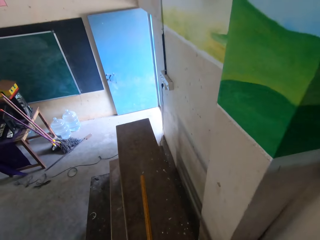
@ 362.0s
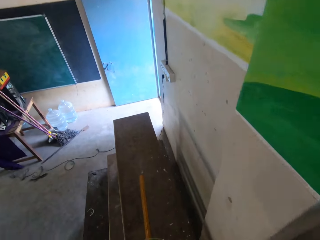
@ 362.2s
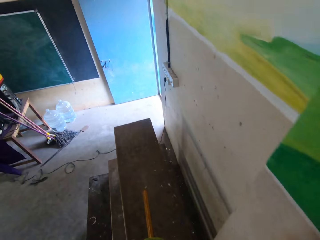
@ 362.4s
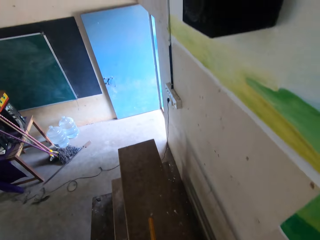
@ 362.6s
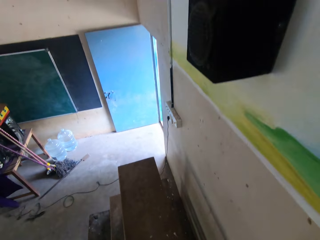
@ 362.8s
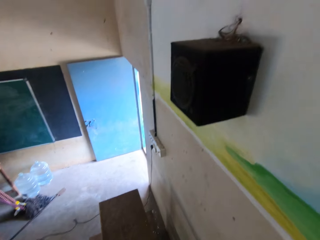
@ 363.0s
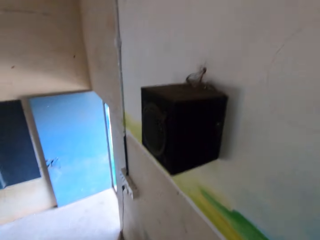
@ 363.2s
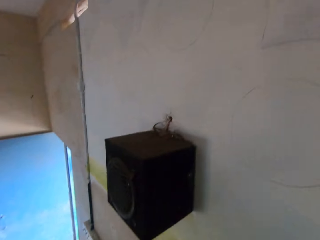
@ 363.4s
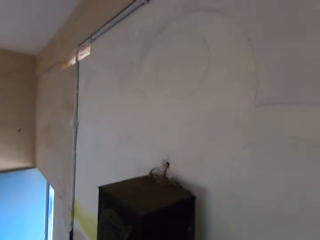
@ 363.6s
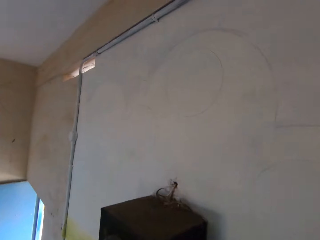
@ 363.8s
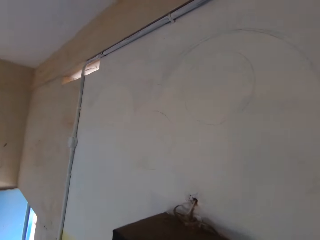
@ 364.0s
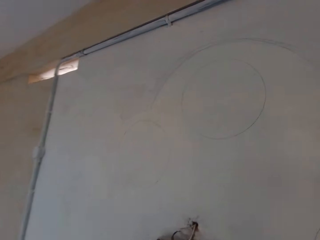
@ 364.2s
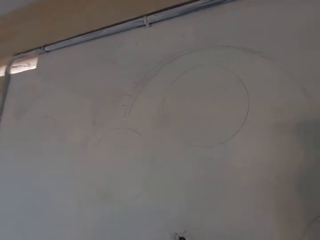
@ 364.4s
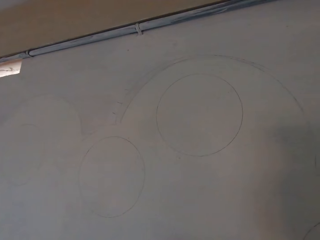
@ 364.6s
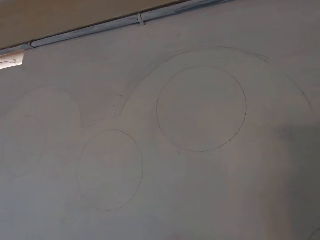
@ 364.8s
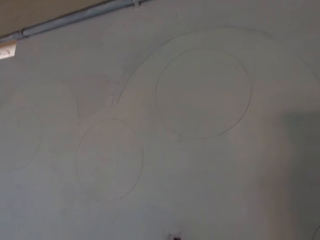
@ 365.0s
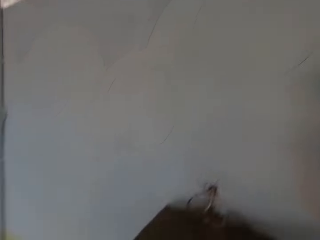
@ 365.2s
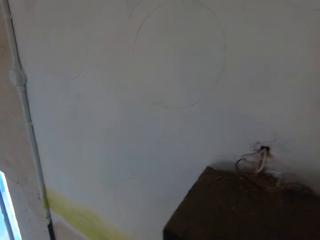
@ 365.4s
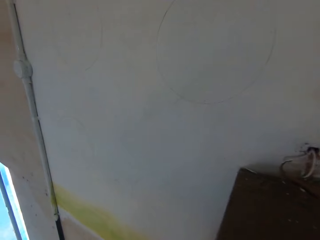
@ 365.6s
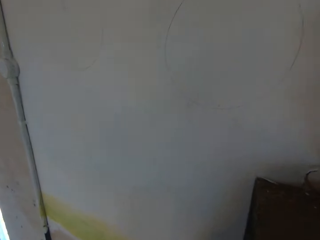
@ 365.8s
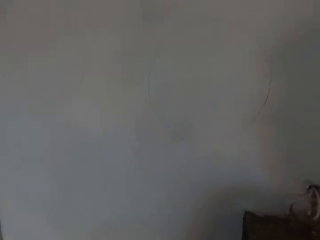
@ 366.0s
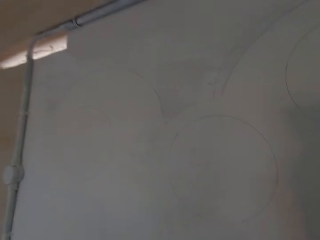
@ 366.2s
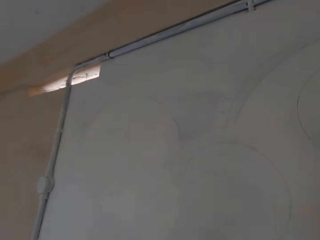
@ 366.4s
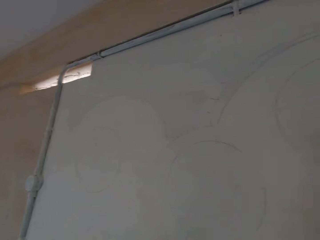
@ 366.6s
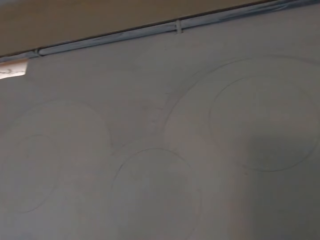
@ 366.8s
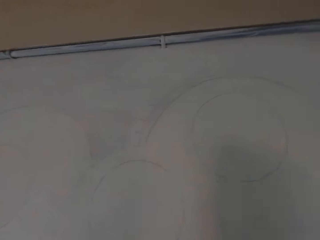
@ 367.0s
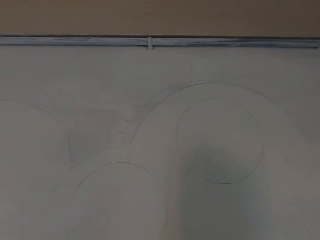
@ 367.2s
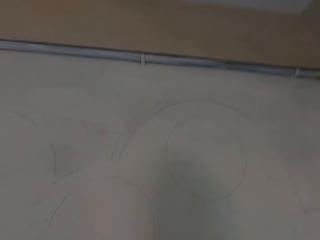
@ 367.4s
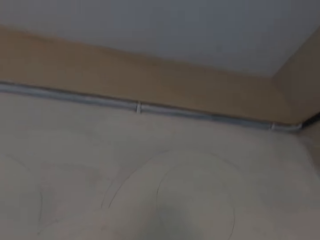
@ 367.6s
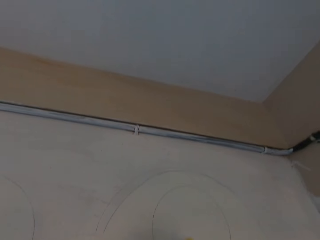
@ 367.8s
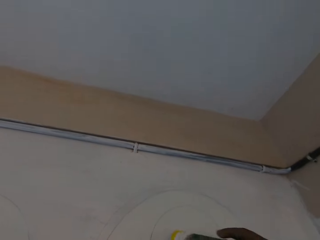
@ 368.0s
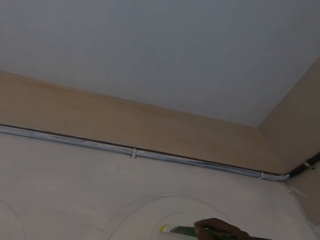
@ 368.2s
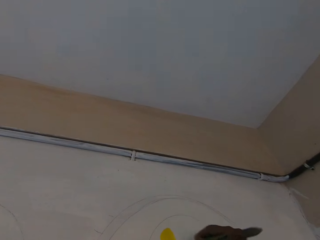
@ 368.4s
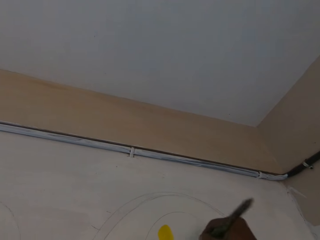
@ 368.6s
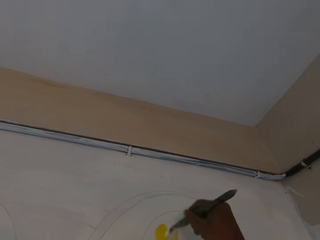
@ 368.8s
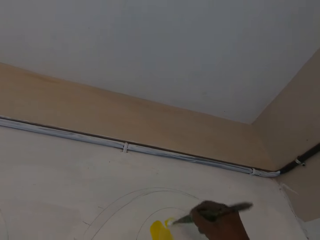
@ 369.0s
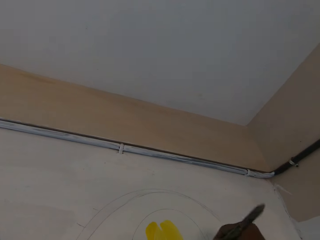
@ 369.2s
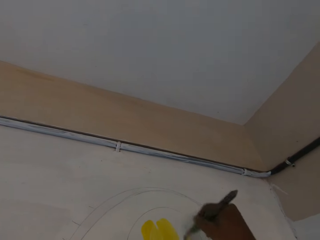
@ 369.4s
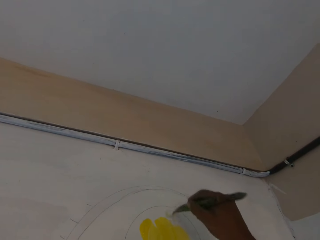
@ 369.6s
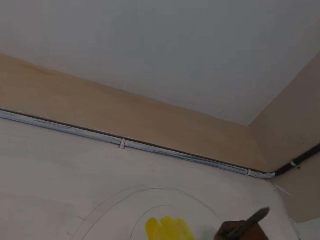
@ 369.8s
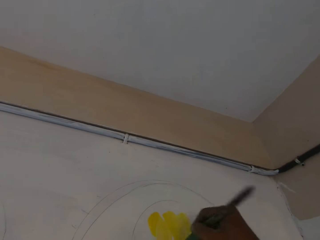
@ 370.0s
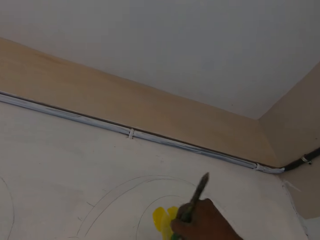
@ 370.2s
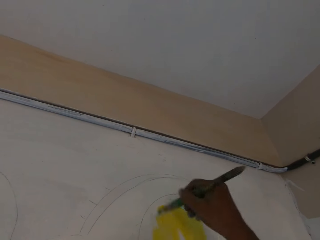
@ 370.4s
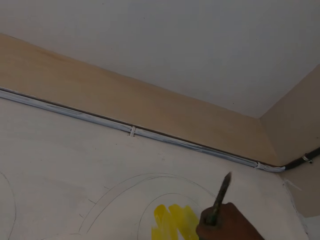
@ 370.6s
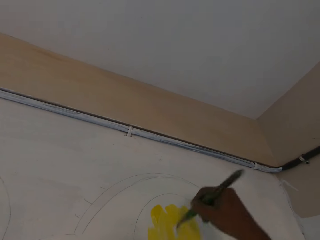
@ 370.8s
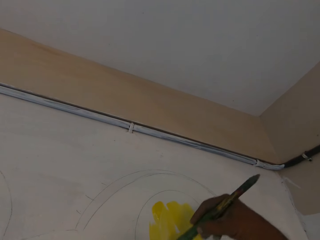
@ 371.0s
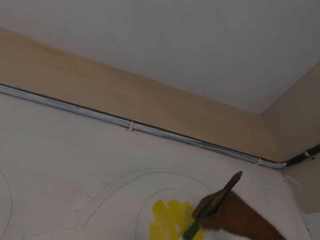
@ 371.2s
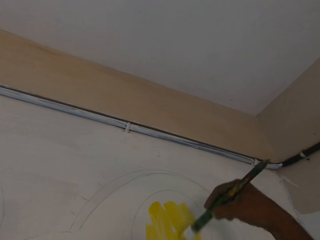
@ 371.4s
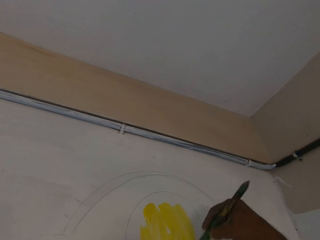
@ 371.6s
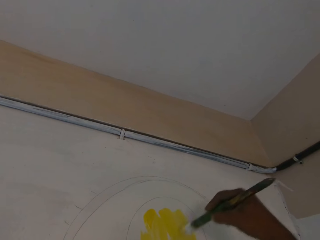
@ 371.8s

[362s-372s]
The camera wearer paints the wall with the paintbrush in his right hand.

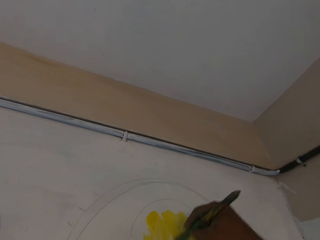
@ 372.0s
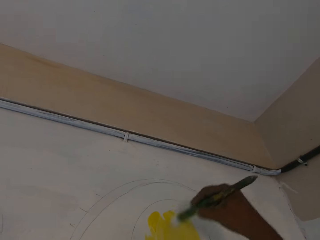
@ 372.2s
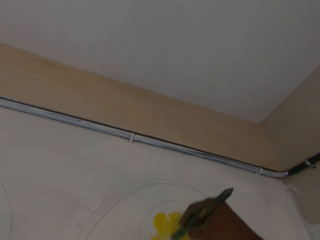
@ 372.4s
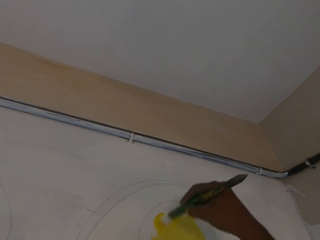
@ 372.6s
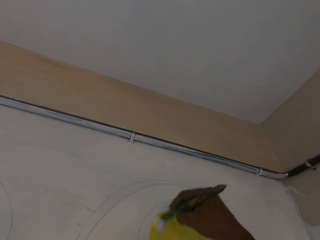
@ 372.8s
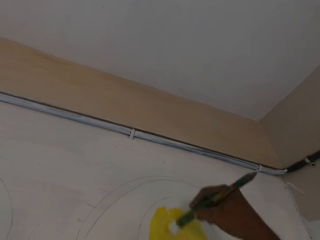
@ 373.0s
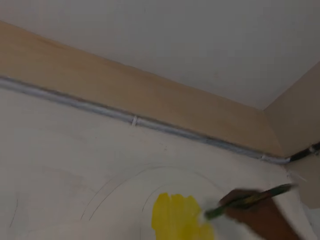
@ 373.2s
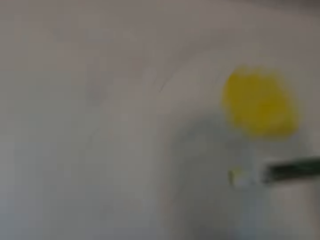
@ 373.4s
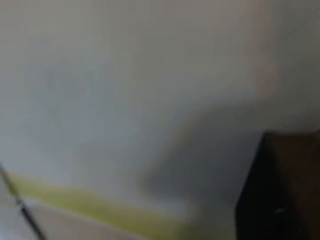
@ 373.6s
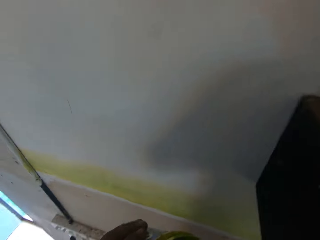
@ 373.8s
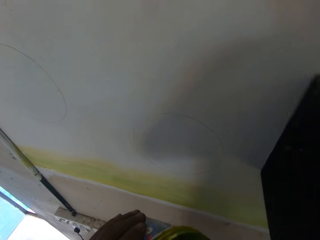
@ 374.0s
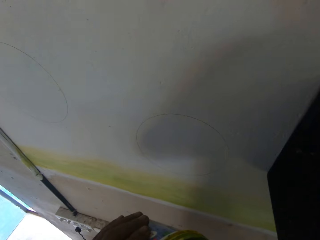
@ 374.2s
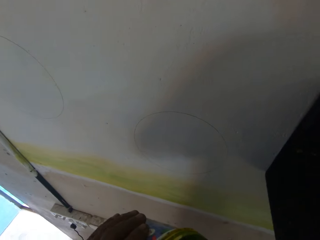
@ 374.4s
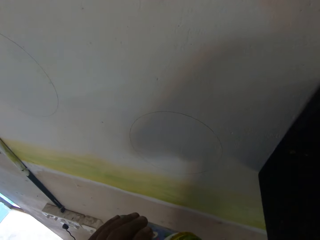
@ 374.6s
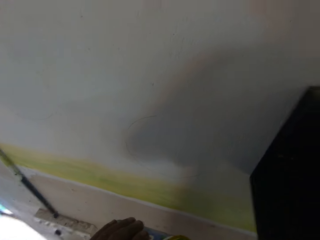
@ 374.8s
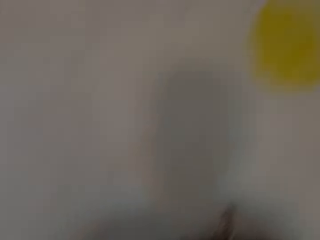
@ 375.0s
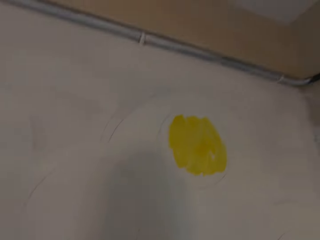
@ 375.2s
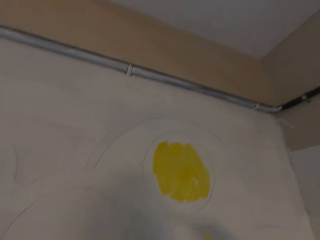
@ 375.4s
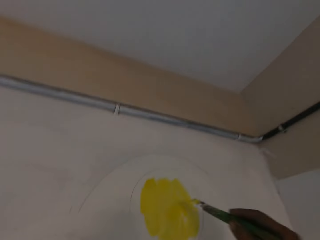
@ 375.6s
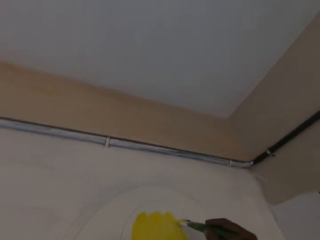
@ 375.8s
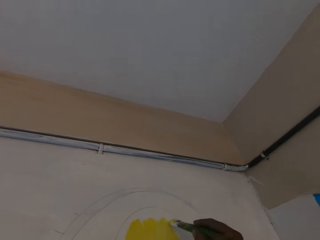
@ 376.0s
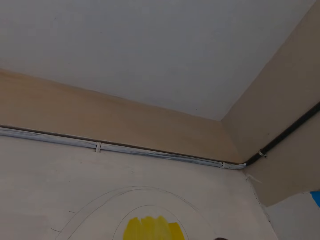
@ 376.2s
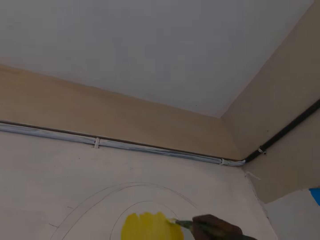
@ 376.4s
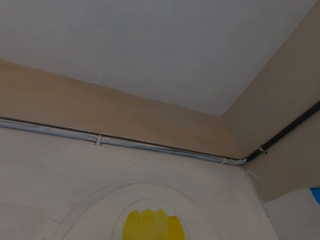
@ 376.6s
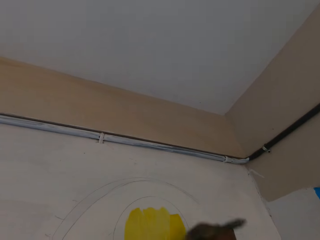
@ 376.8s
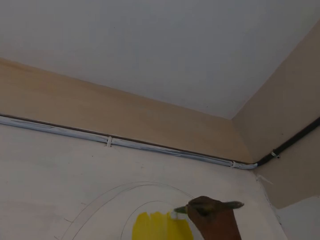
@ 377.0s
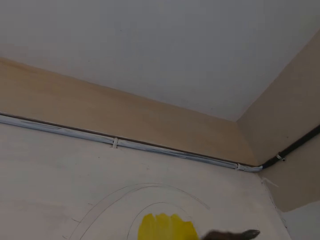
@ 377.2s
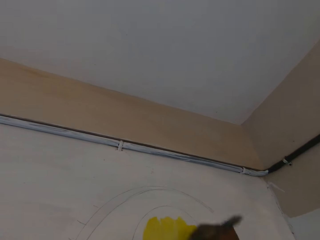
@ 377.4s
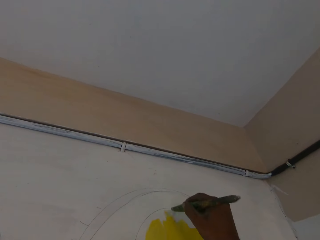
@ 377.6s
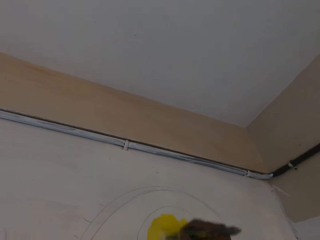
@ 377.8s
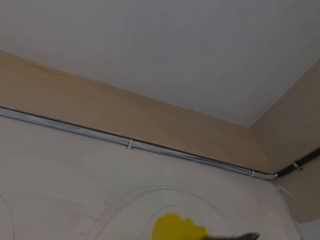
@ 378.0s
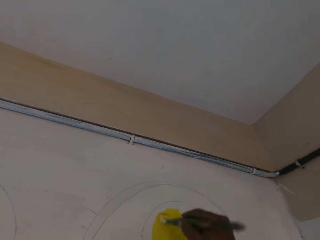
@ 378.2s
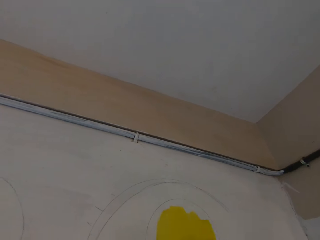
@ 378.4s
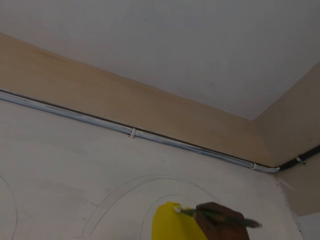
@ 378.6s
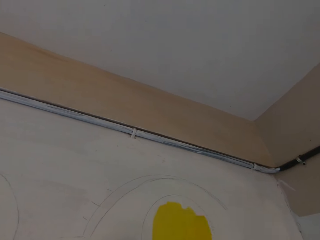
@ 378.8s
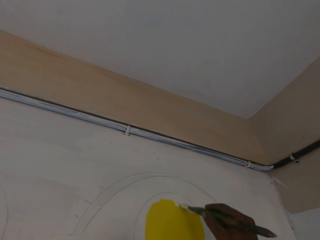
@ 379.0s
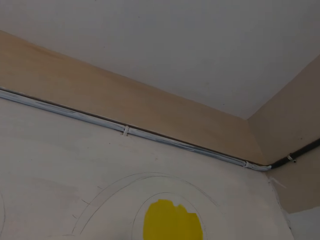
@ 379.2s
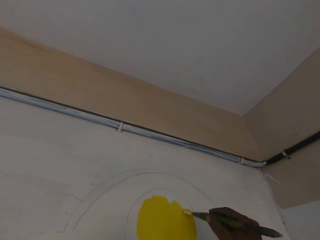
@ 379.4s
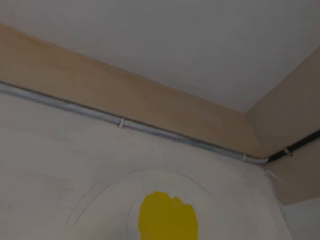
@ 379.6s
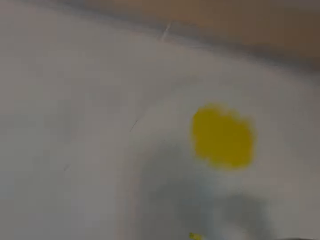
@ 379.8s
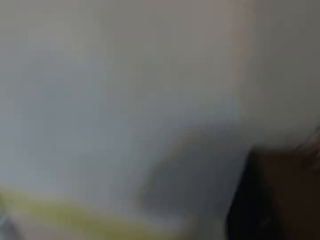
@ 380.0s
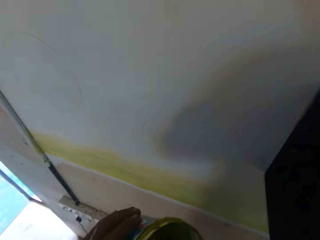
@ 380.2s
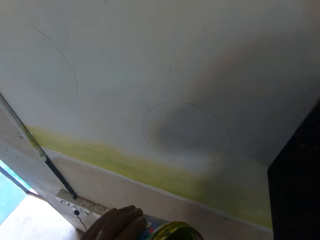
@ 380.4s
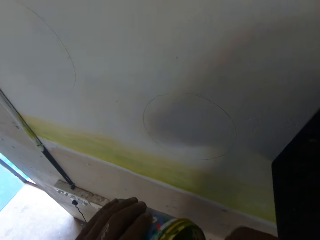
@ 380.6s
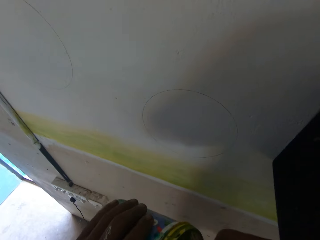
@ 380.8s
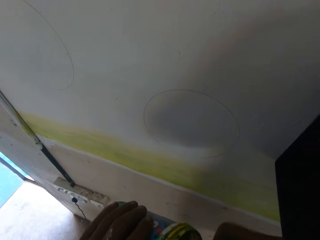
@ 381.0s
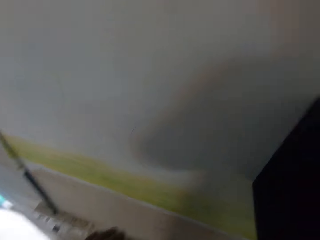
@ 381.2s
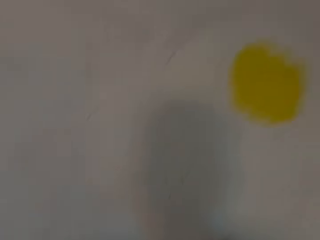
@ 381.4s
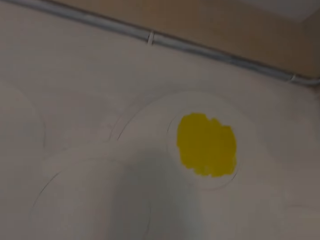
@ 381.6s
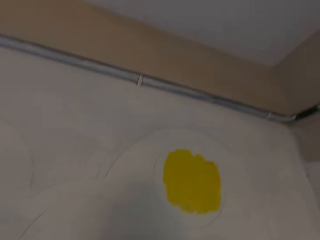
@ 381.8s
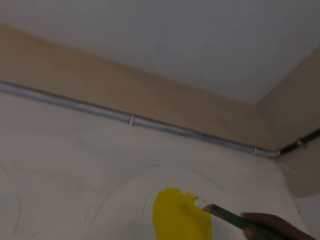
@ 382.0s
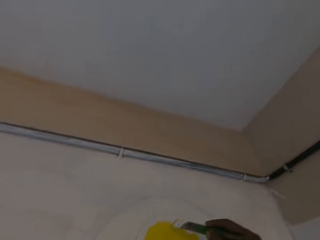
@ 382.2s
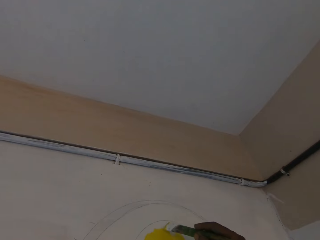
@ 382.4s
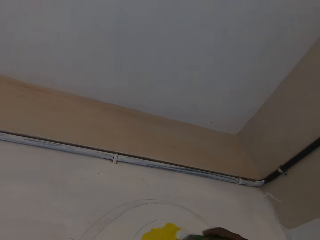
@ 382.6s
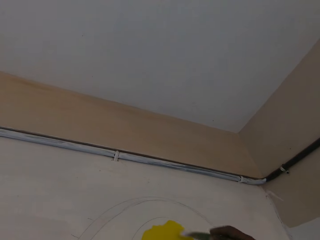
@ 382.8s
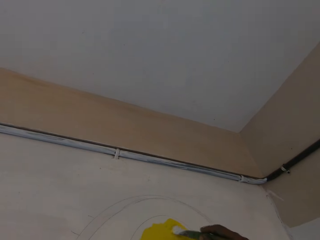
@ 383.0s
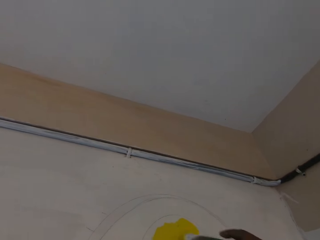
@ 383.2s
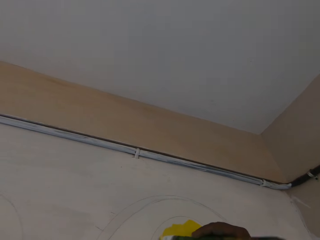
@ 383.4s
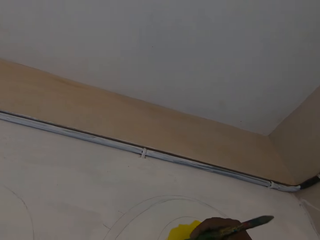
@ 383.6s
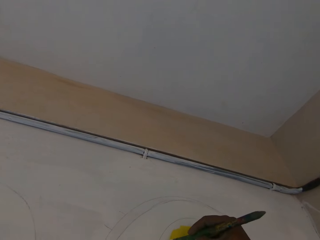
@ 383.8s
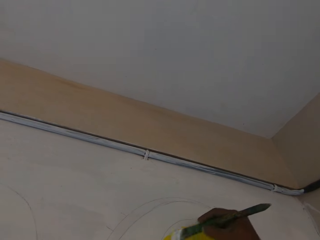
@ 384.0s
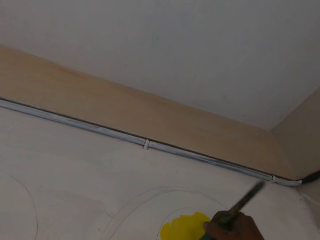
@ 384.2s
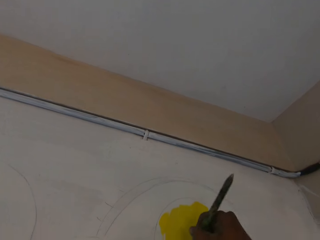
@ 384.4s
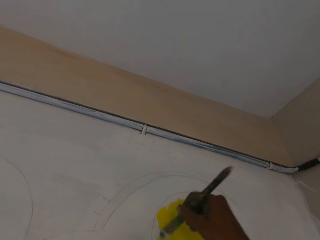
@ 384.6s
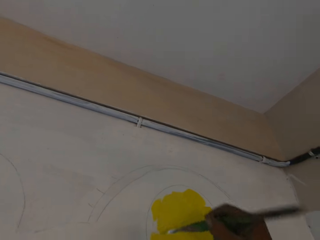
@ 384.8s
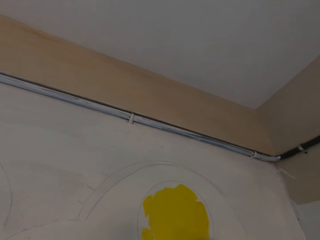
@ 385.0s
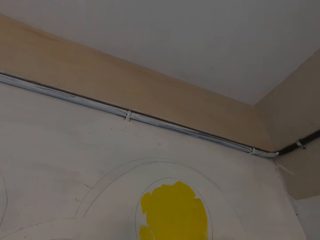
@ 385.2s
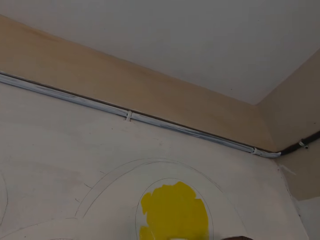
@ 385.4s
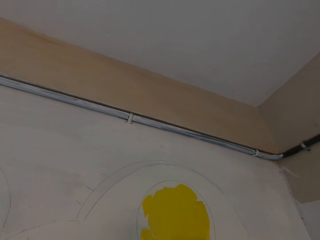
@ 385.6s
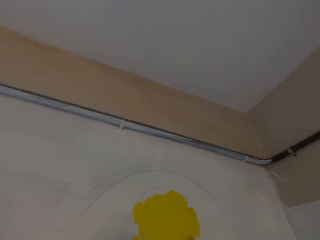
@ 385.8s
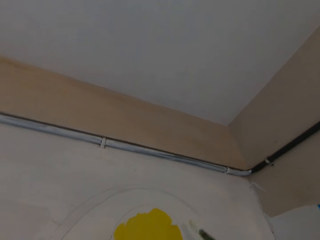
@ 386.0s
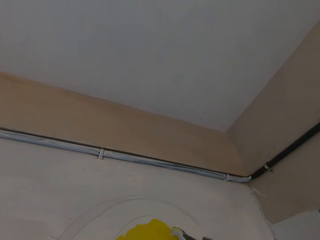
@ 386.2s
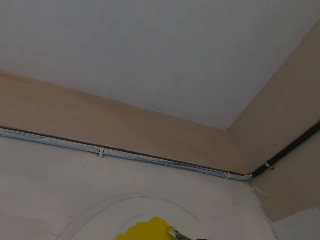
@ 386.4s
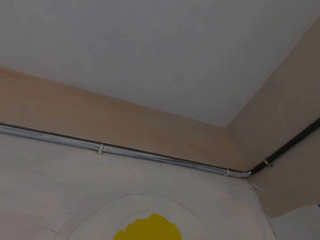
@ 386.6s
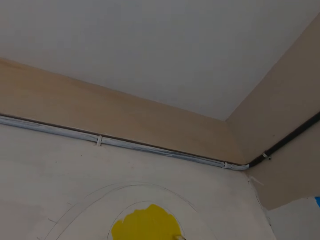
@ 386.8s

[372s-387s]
The camera wearer dips the paintbrush in his right hand into the paint can in his left hand. He removes the paintbrush. He paints the wall with the paintbrush in his right hand. He dips the paintbrush in his right hand into the paint can in his left hand. He paints the wall with the paintbrush in his right hand.
